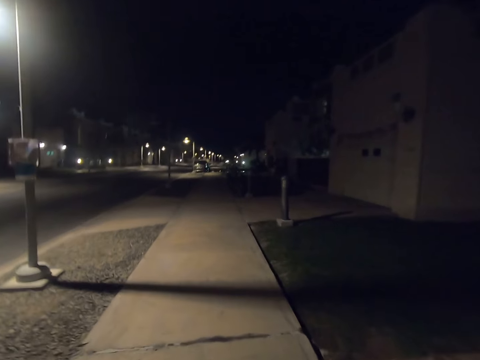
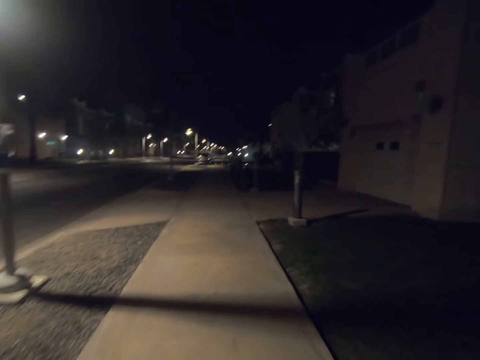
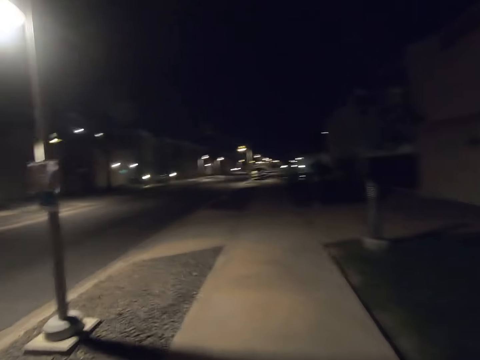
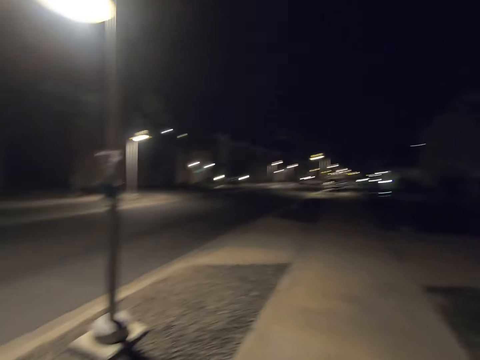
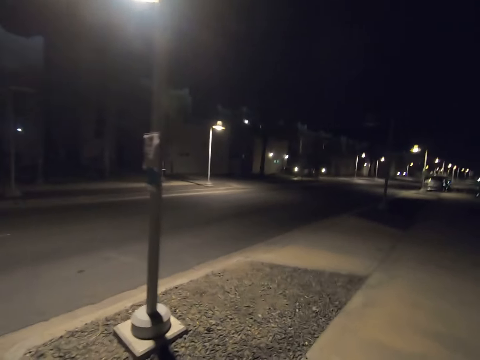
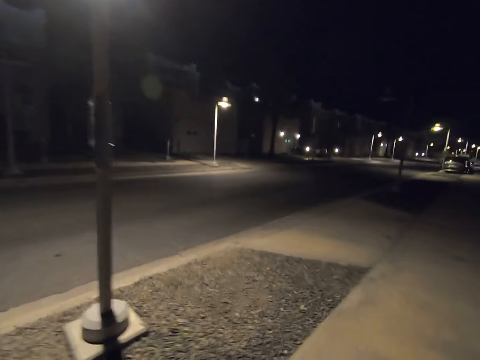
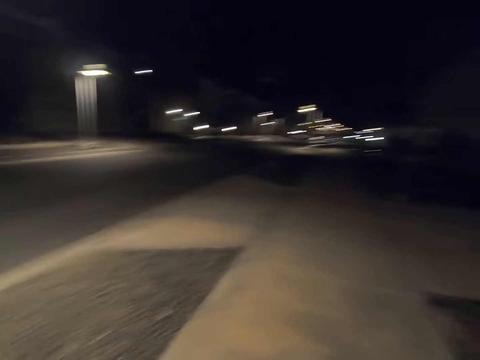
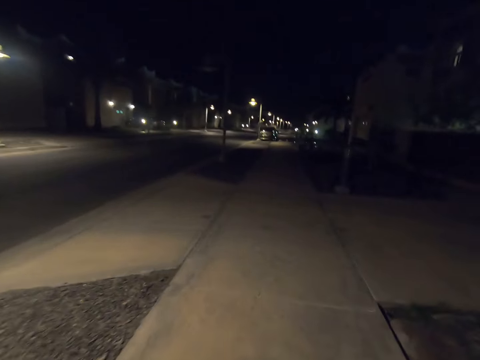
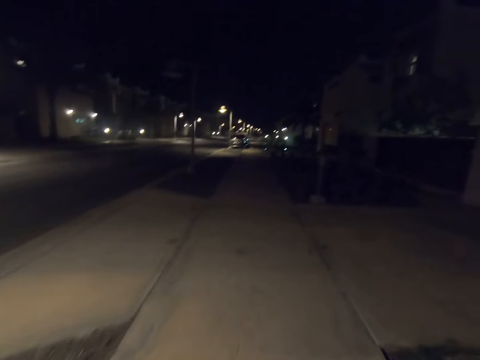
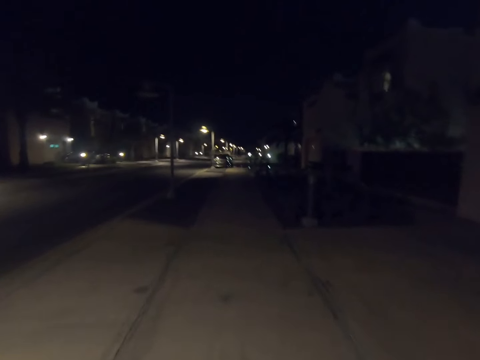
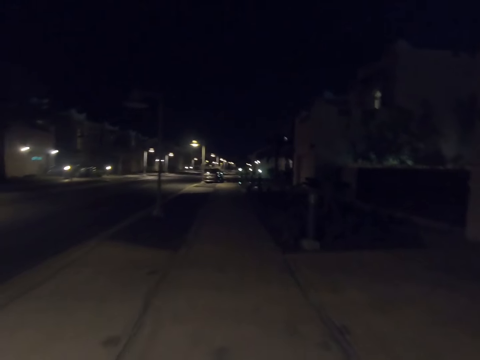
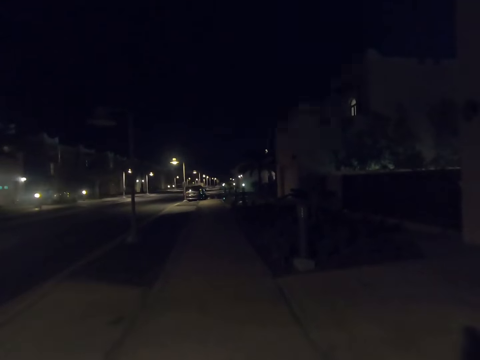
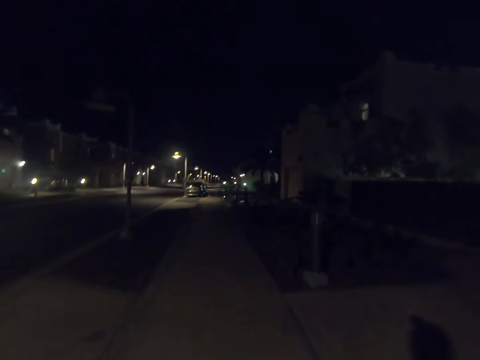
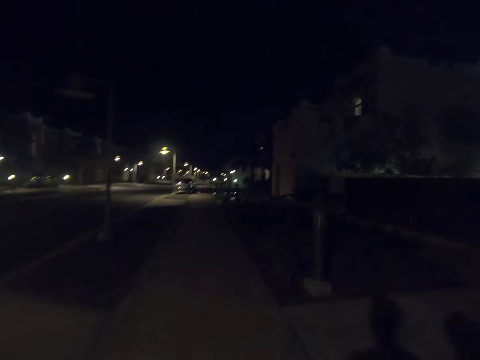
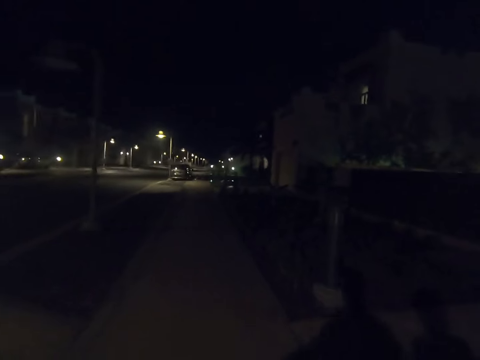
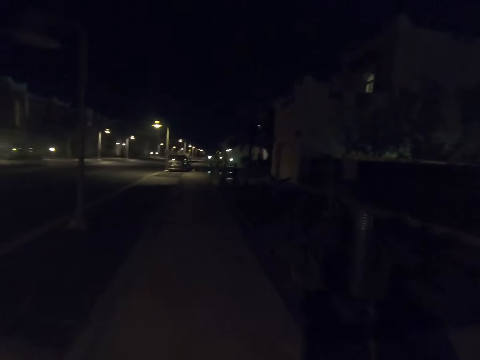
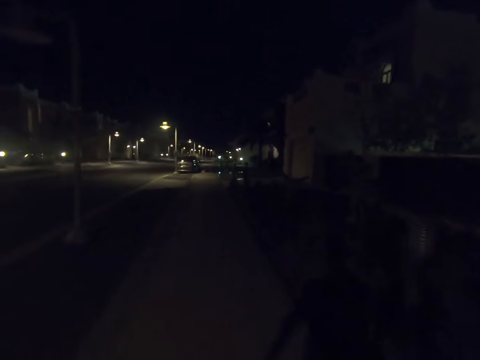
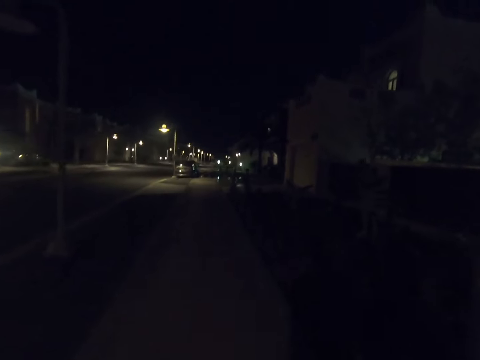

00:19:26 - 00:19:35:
The camera wearer looks left. They look forward.

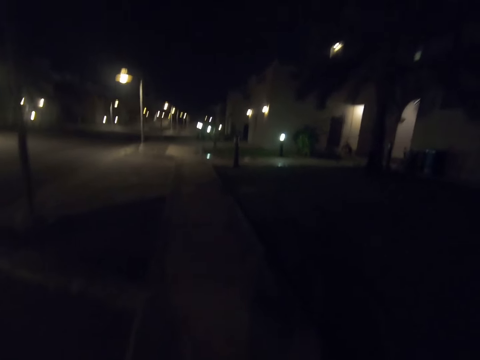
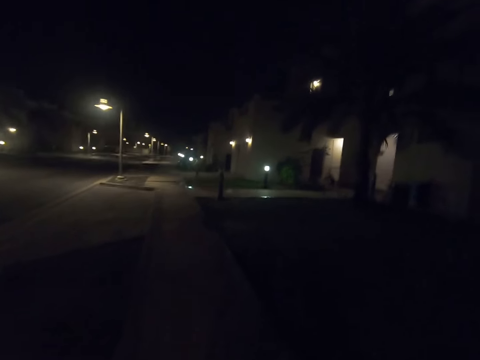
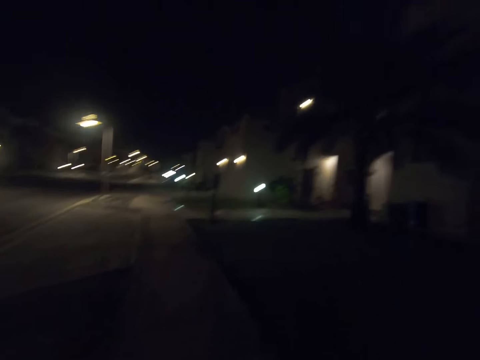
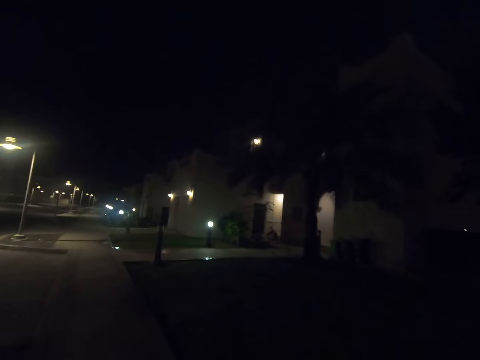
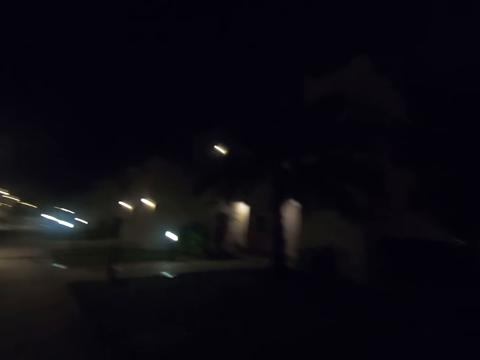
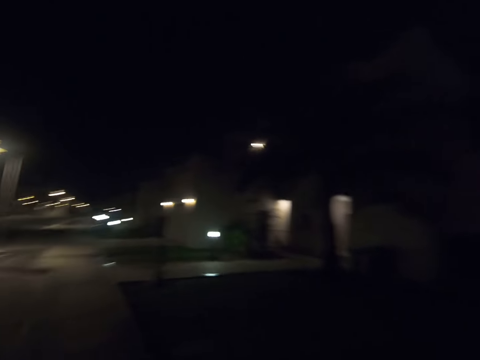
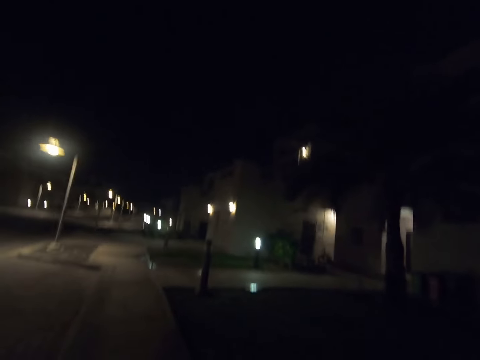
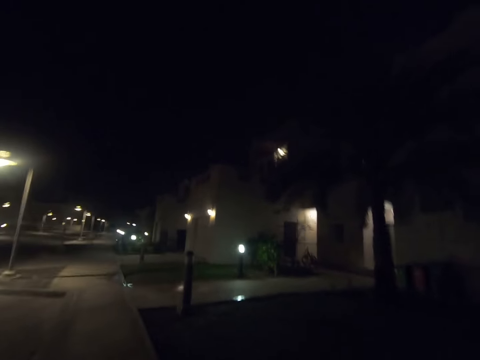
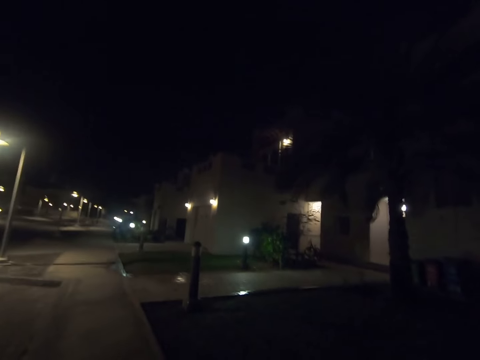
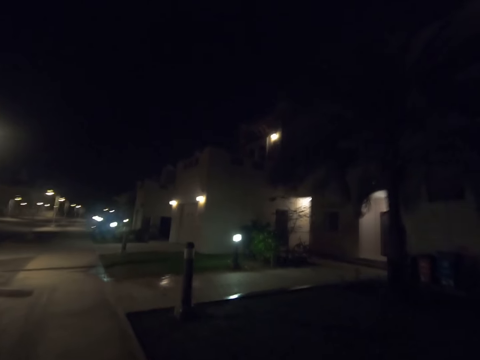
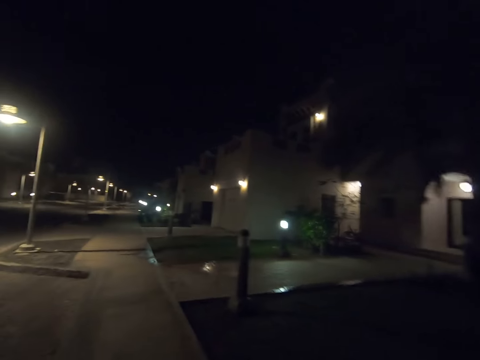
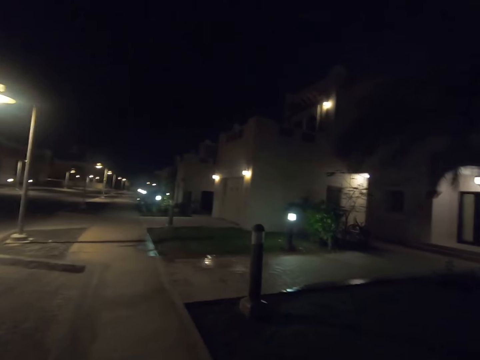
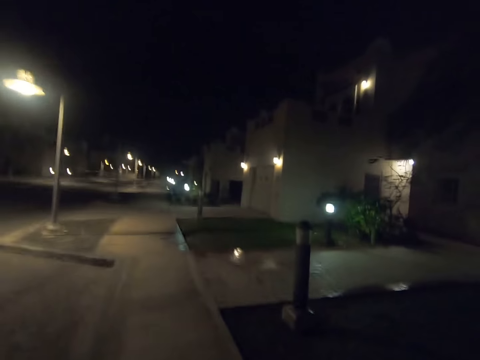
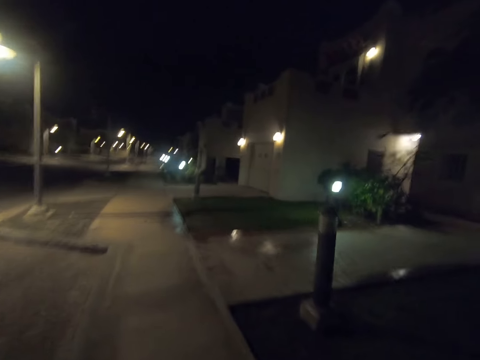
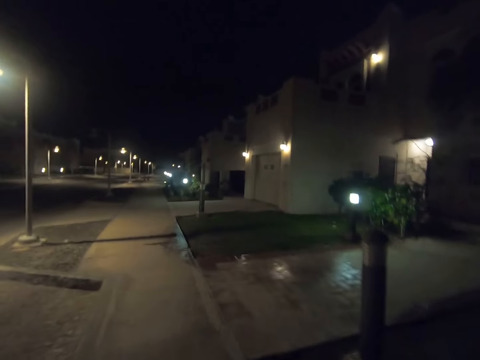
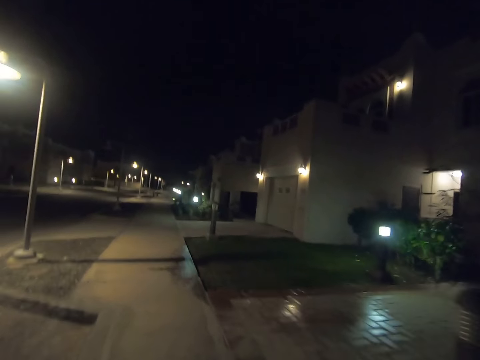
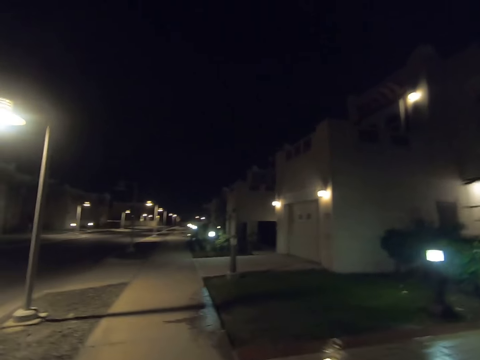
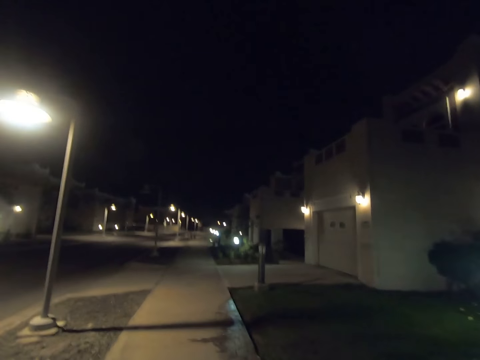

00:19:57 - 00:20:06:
The camera wearer looks right. A person walks on the road. The camera wearer looks forward.

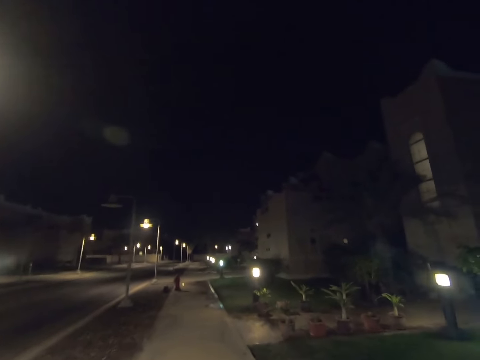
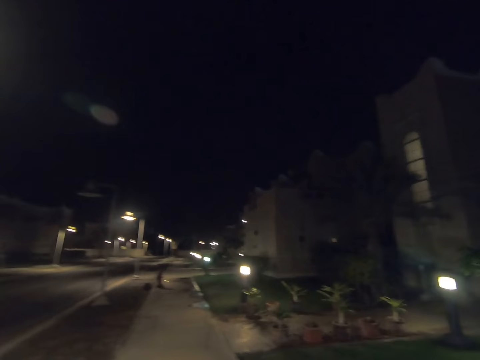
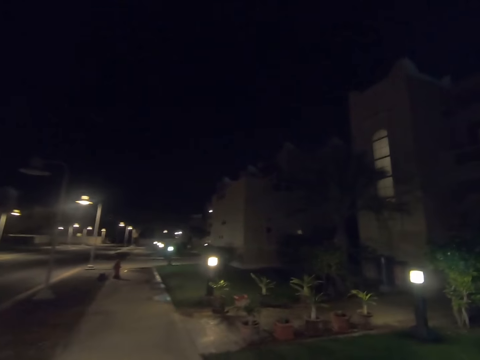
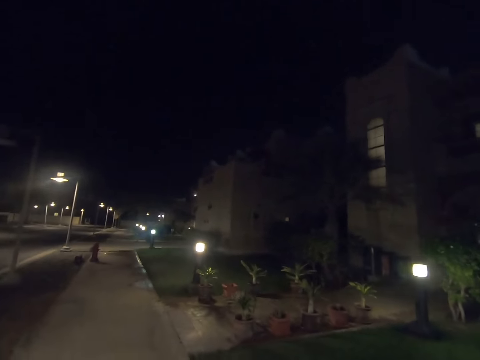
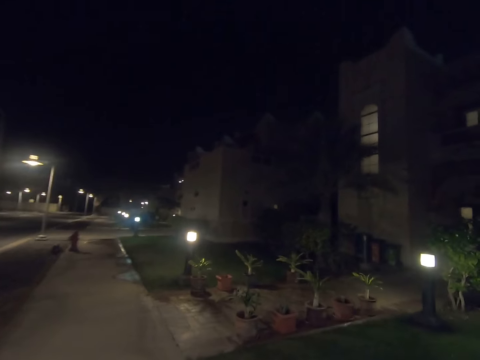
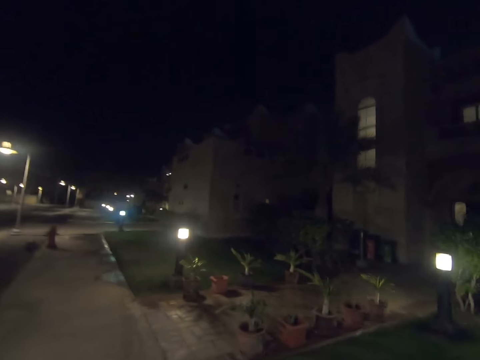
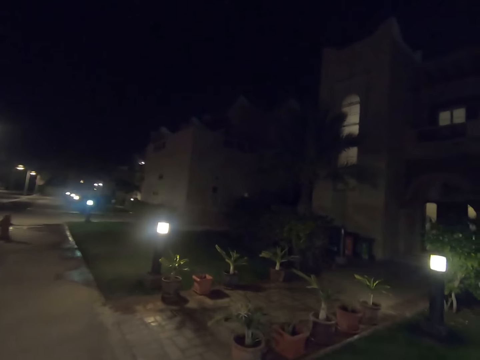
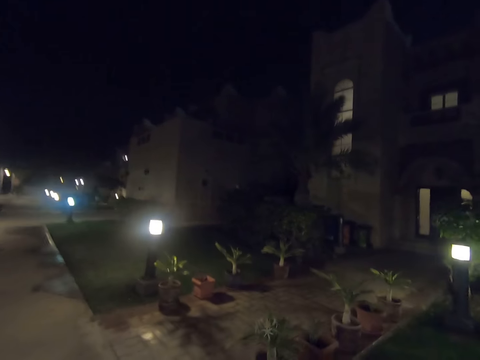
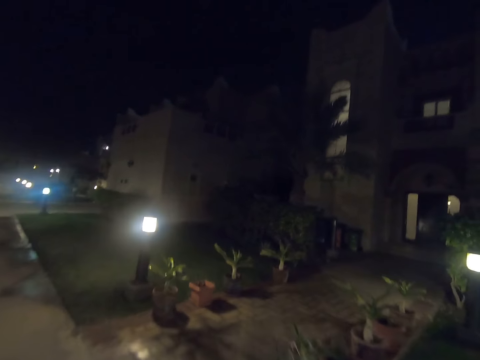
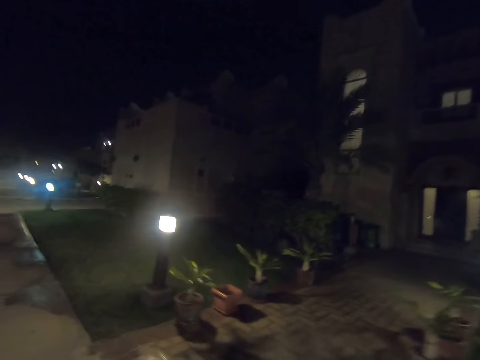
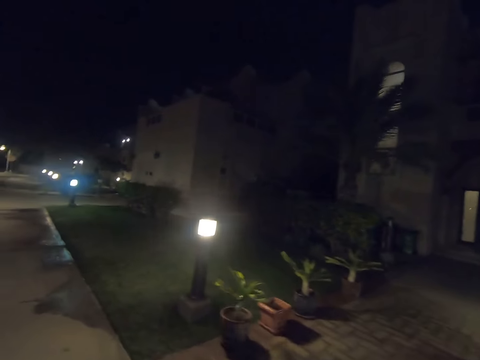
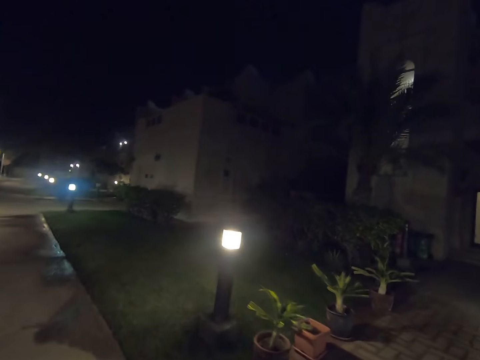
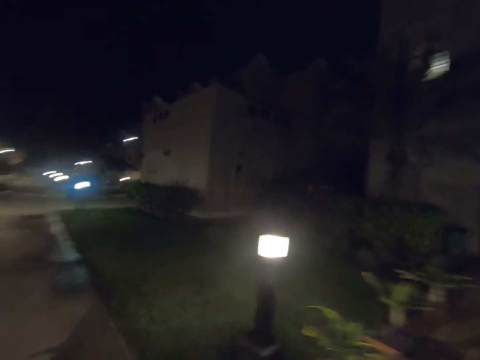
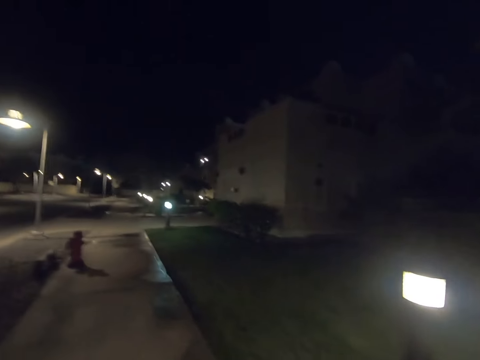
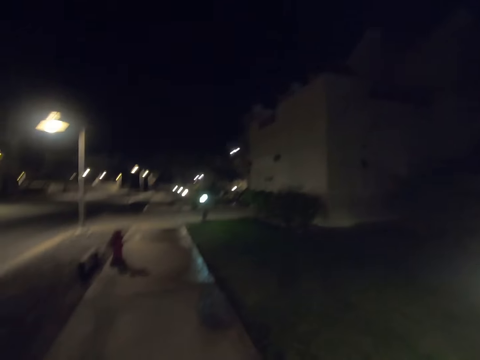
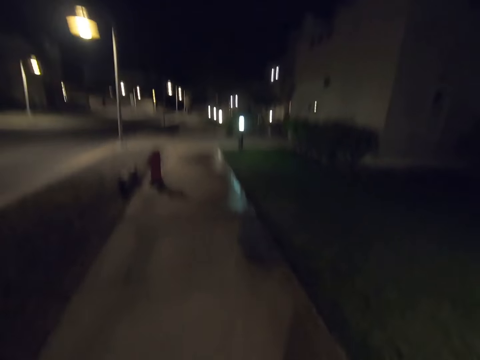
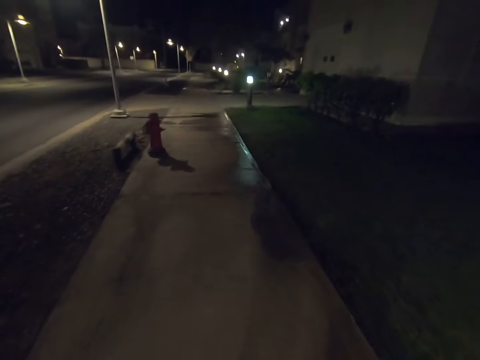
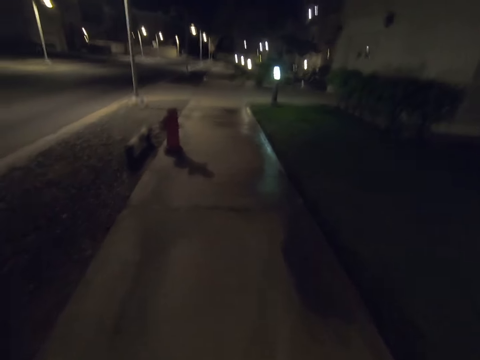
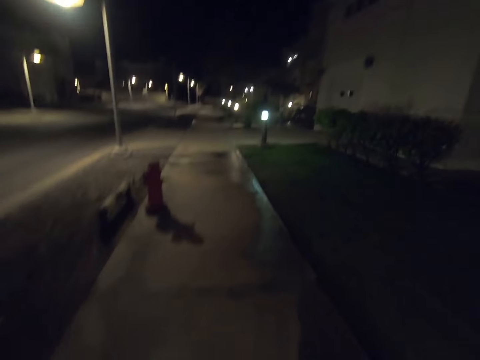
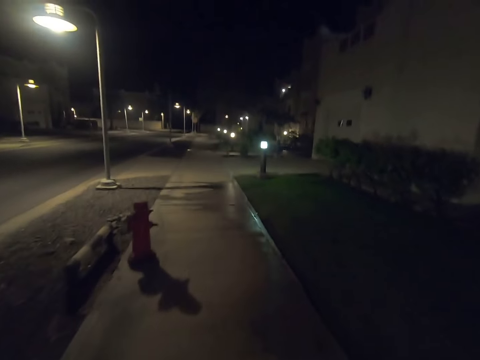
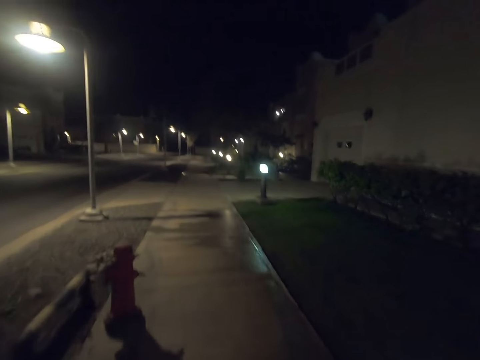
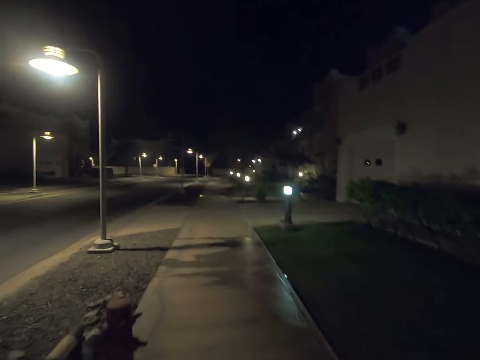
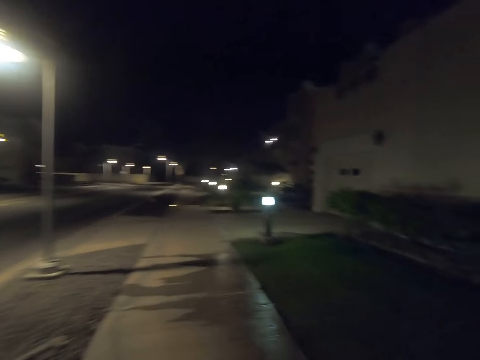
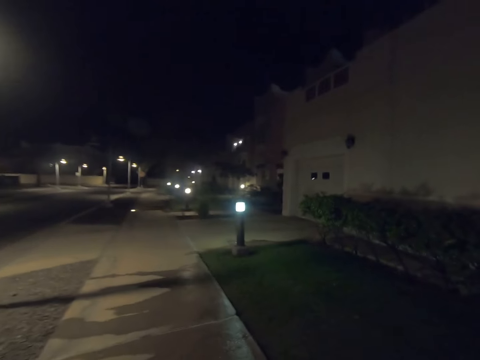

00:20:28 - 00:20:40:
The camera wearer looks right. They look forward.
